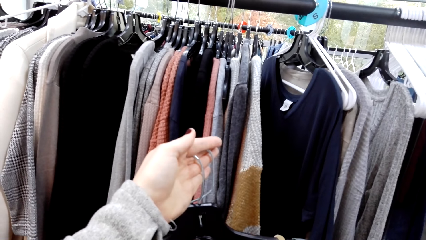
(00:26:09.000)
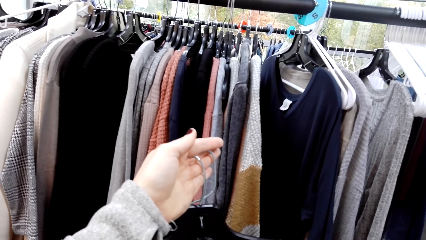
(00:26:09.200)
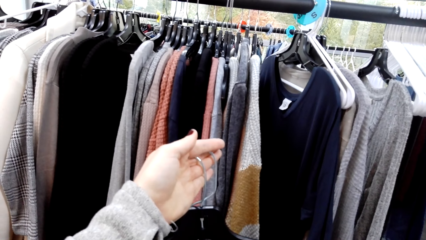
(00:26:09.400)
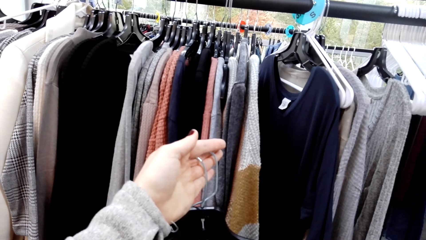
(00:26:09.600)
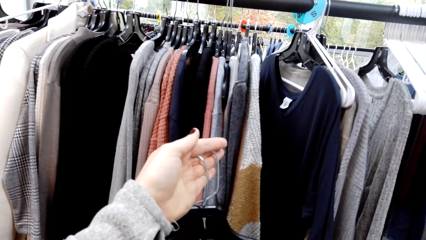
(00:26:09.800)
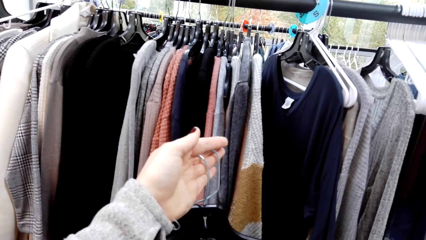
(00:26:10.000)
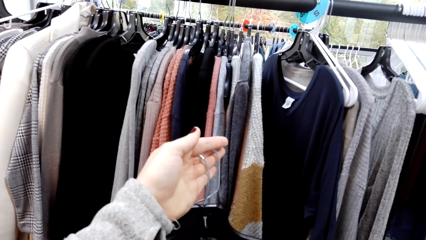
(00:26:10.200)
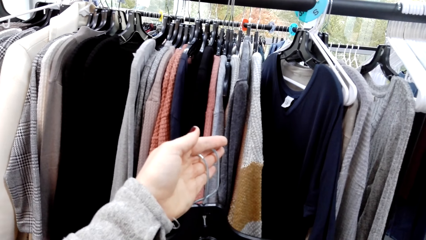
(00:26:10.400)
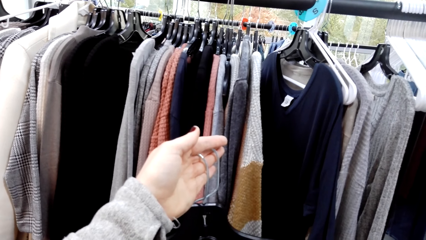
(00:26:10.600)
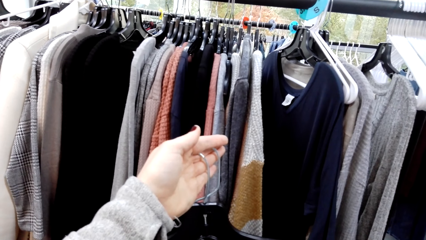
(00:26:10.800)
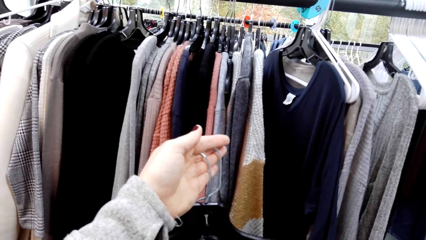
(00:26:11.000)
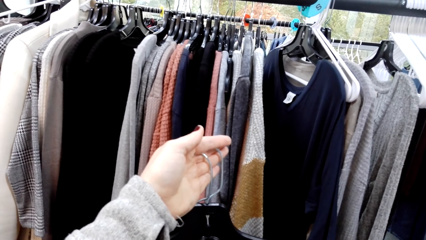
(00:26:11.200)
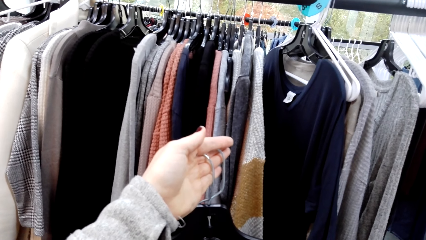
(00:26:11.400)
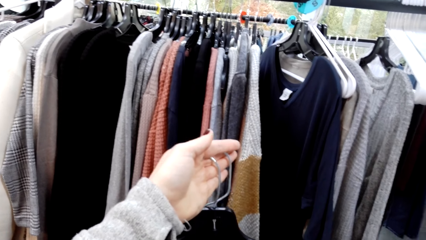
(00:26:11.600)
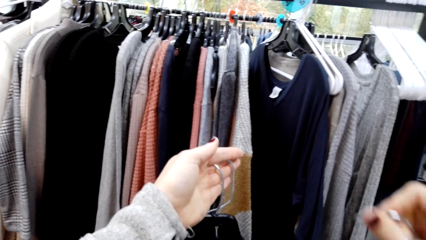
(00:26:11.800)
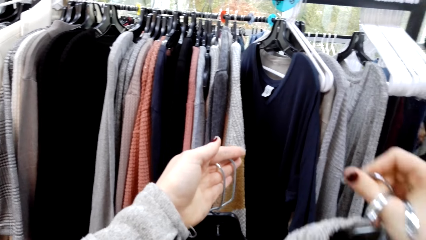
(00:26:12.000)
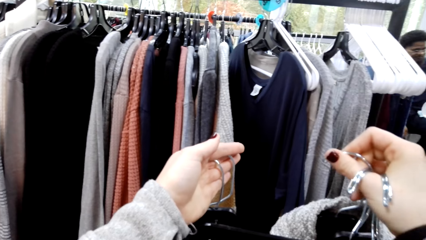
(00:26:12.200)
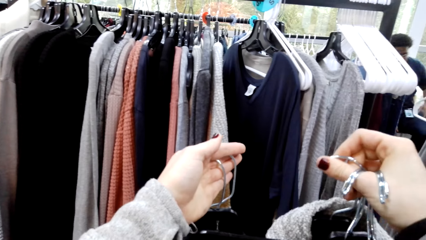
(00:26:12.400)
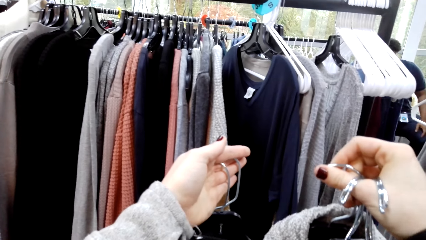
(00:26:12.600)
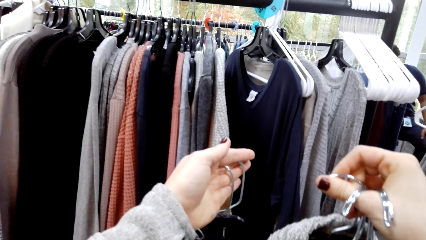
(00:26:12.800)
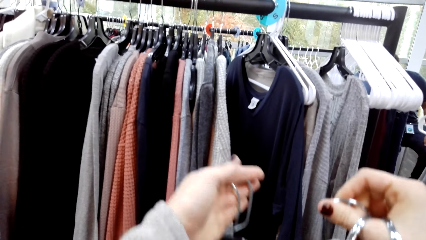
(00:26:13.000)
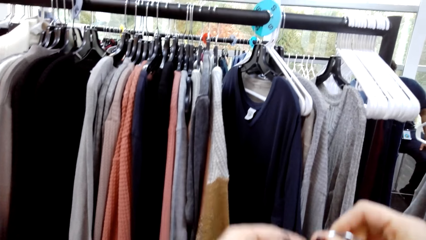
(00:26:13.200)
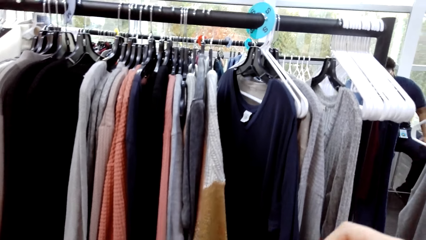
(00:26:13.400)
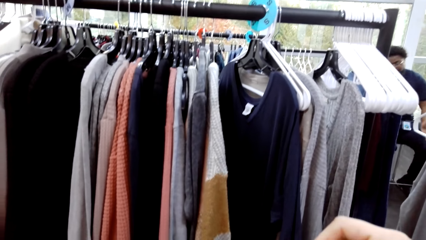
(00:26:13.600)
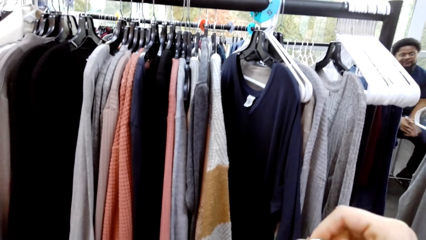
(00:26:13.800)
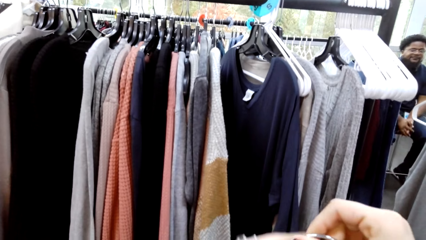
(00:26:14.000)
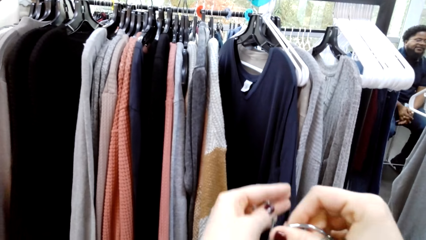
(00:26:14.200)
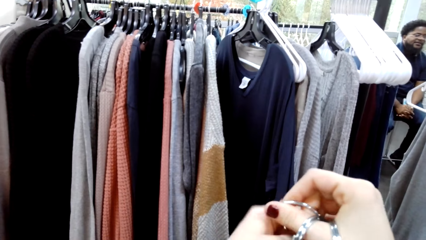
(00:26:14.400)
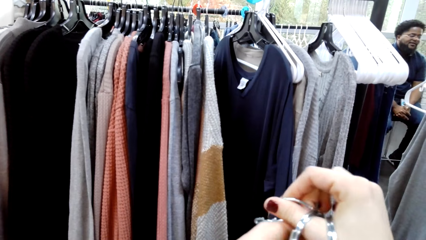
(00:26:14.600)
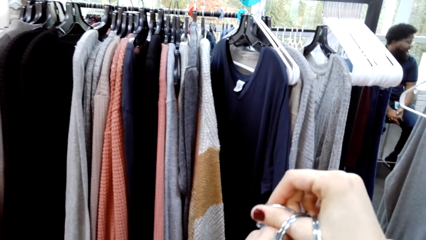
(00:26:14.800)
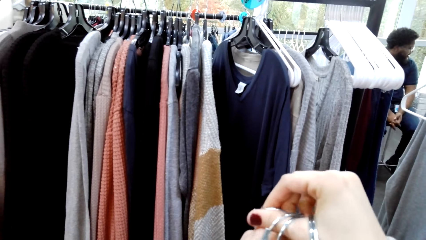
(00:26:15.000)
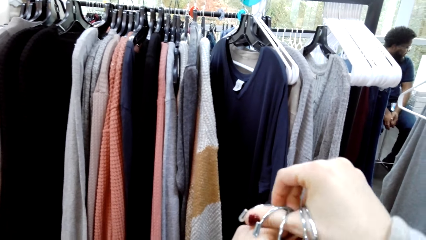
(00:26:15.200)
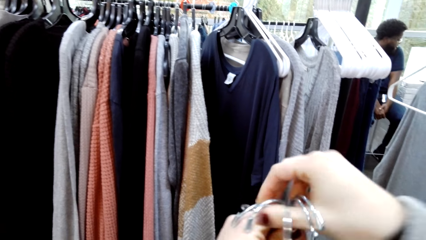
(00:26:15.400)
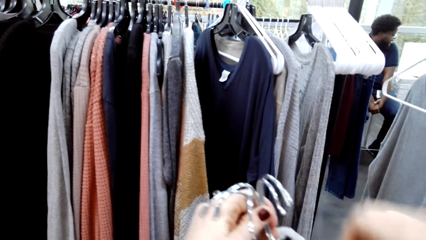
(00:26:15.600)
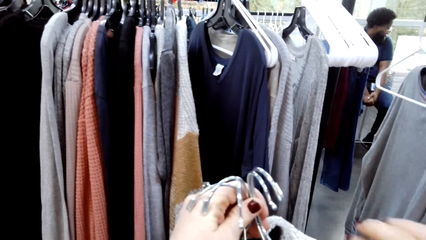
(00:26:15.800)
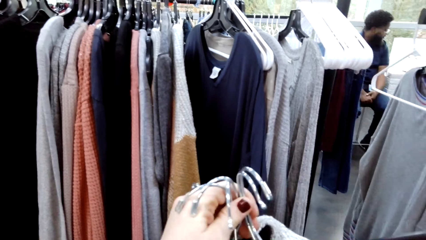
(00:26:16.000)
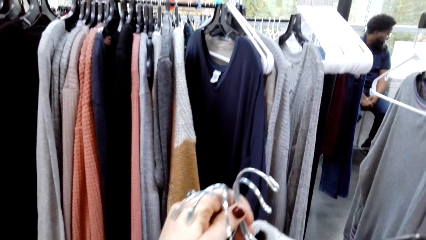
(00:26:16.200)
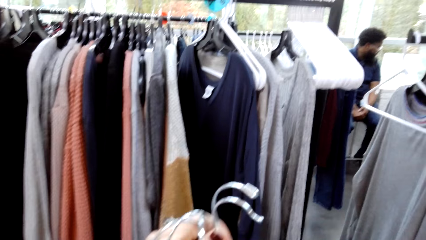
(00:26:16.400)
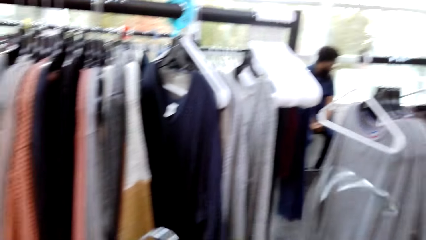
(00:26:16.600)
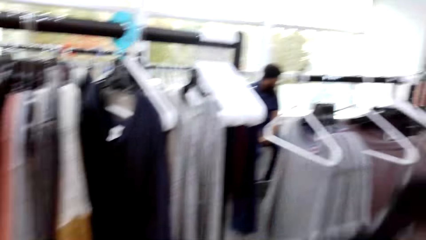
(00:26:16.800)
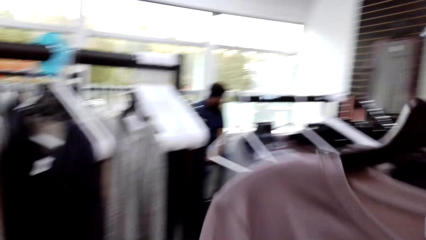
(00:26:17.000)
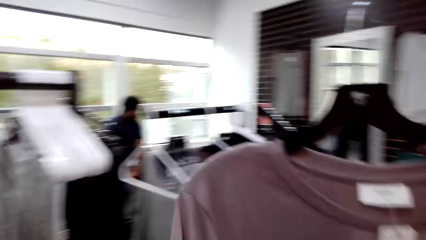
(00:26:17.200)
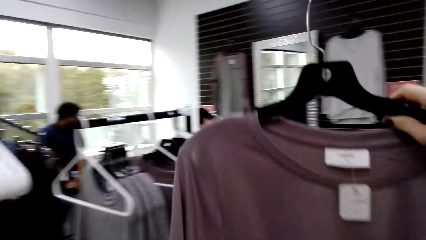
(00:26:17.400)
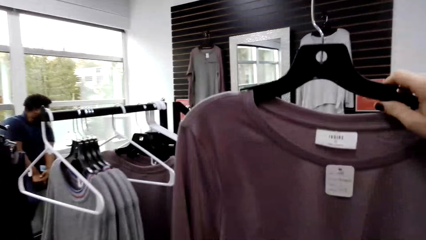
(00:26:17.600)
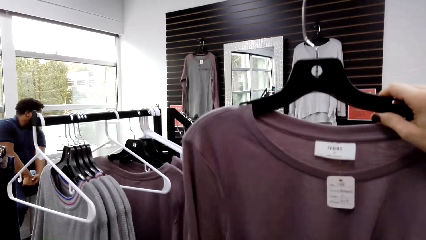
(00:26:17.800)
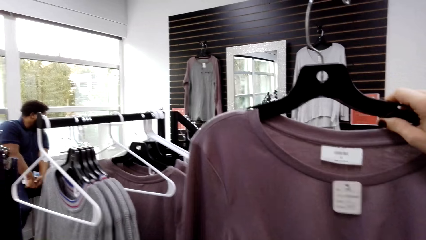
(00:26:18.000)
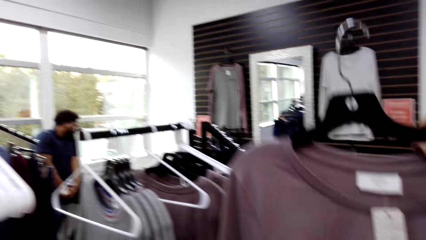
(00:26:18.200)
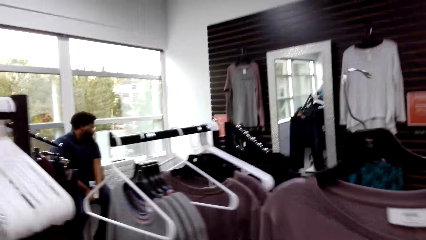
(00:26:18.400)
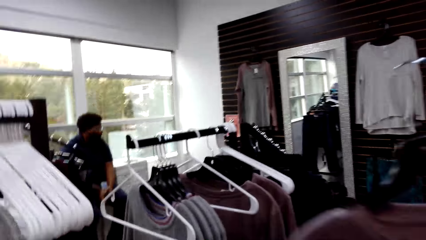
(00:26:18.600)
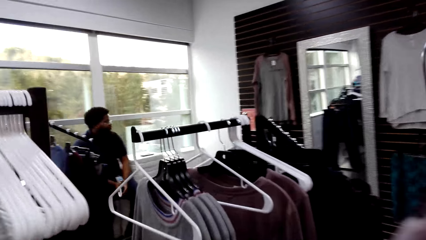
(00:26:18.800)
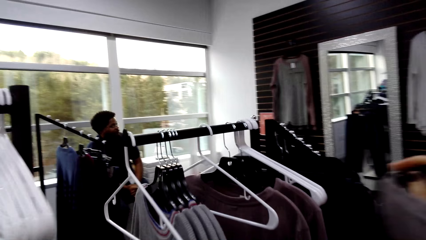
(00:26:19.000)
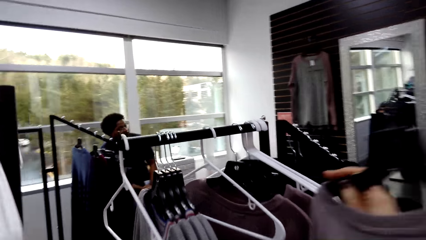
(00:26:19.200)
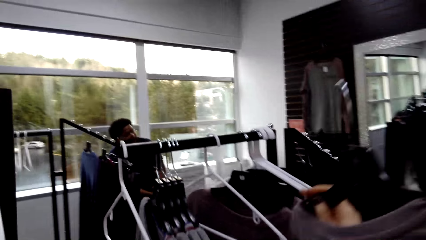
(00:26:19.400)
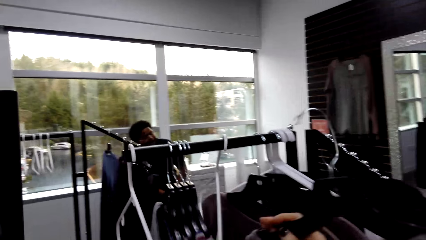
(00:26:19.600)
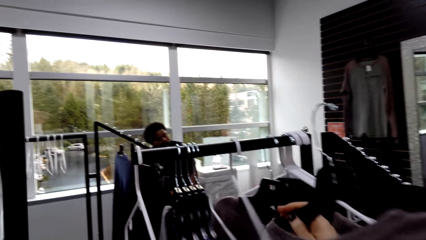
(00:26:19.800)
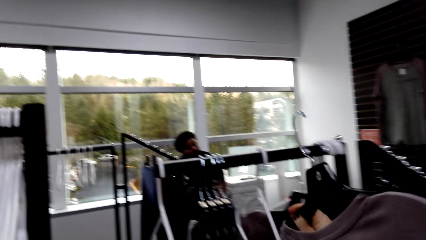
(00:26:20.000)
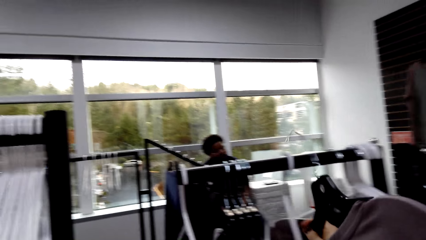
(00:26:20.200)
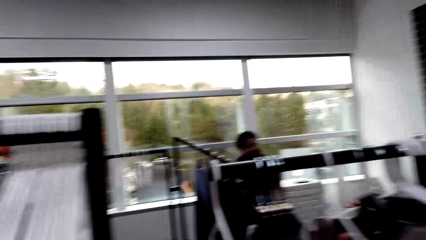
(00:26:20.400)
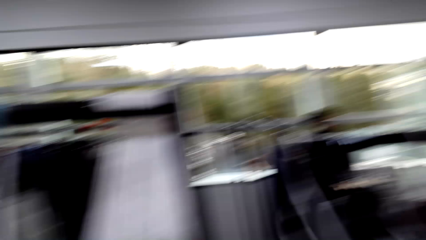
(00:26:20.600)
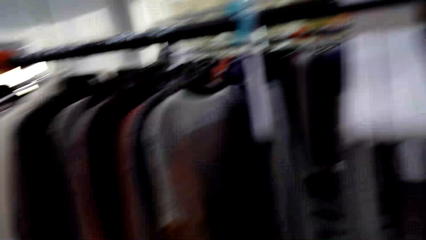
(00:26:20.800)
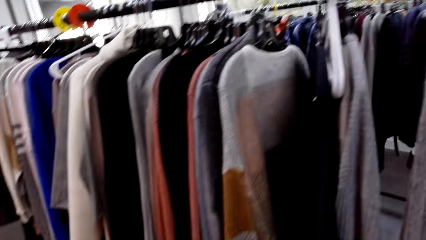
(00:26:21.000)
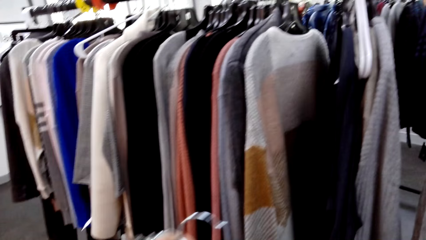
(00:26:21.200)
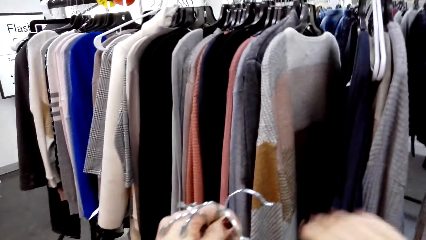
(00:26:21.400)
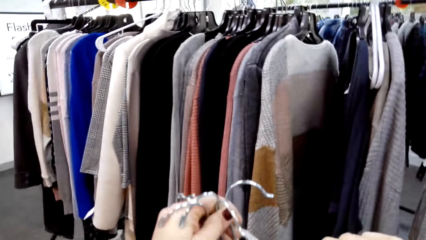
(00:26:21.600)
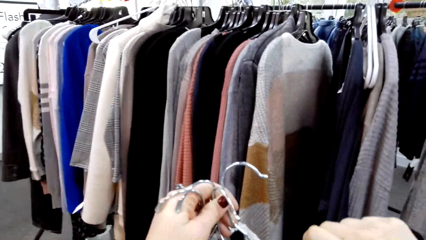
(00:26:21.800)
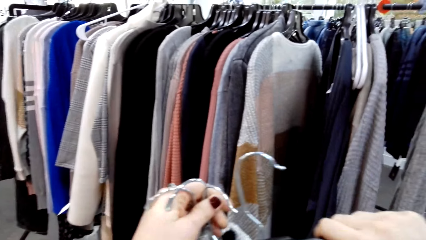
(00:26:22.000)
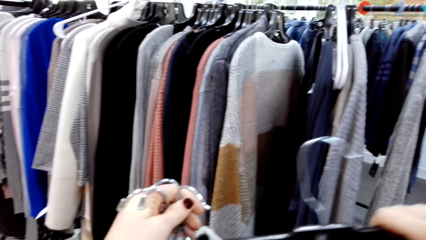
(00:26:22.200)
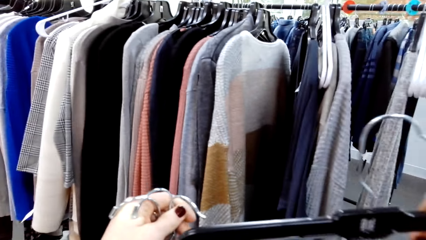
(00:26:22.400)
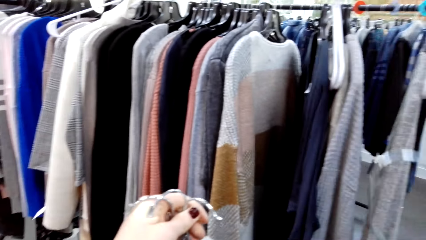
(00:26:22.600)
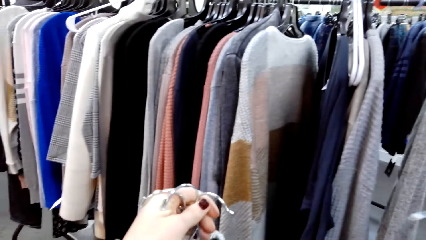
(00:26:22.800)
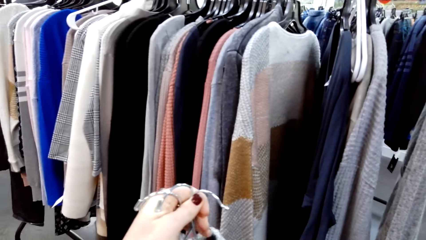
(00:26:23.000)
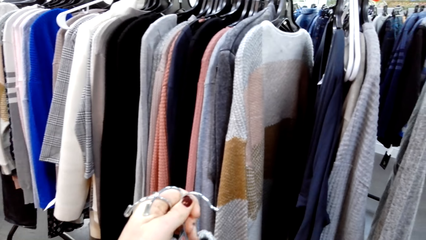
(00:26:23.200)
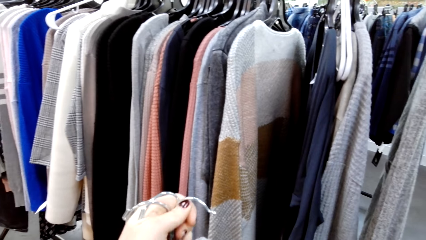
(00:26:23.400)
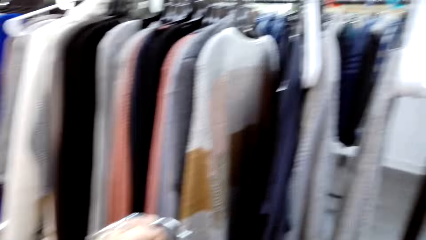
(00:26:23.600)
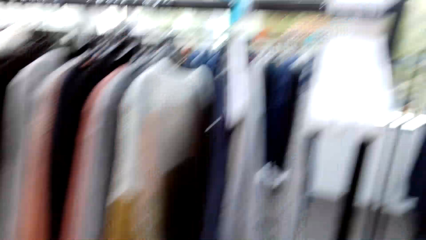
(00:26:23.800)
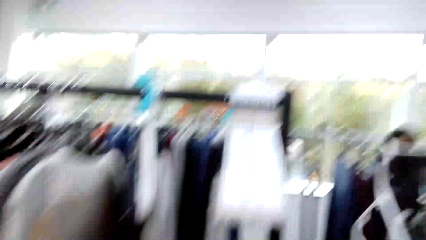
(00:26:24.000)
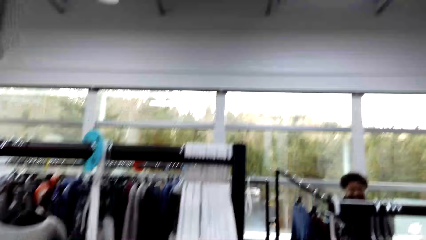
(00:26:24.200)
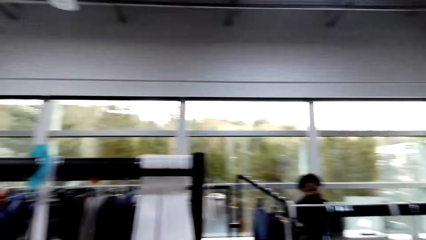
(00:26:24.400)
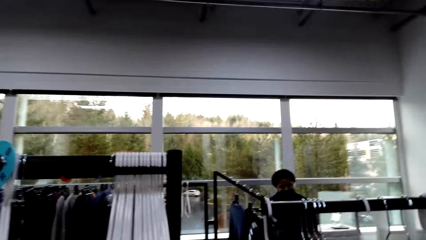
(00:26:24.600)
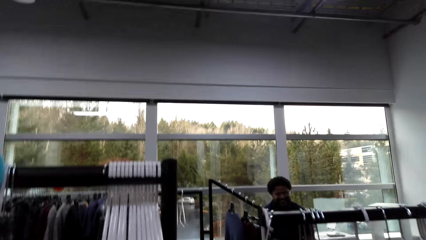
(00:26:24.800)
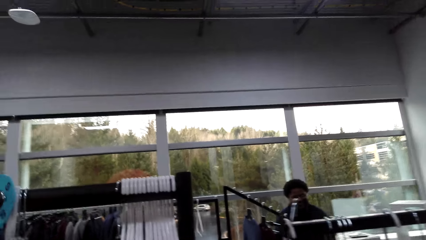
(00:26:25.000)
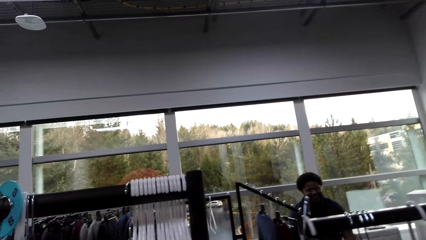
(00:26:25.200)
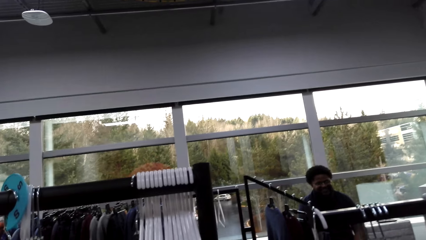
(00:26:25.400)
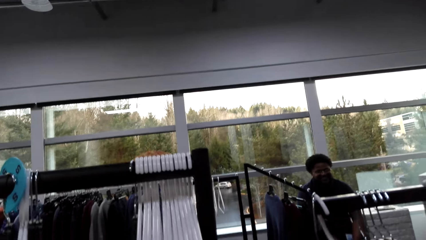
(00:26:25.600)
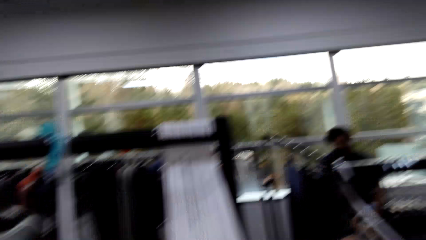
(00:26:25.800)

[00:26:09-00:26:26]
The camera wearer holds the hanger. They examine clothes. They look at the cloth. They hang one cloth.
